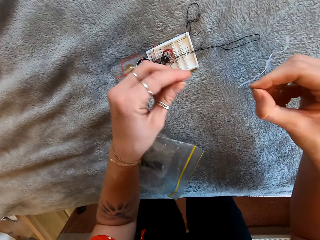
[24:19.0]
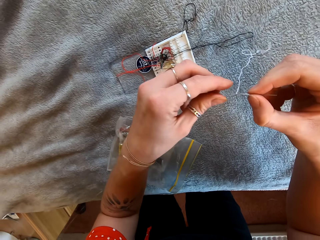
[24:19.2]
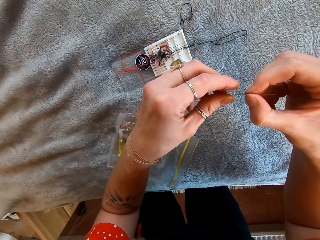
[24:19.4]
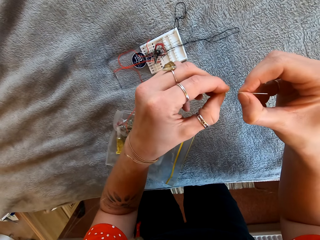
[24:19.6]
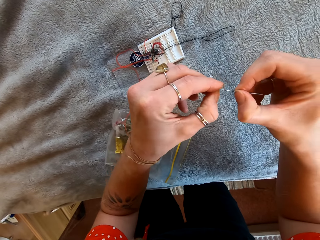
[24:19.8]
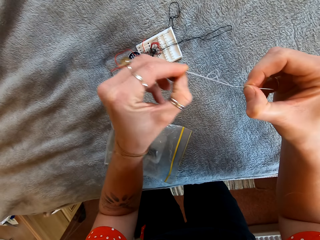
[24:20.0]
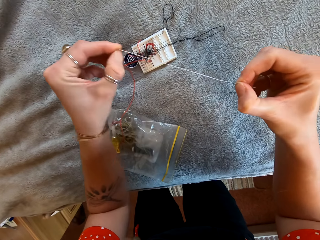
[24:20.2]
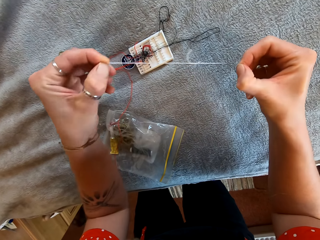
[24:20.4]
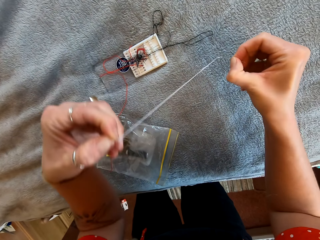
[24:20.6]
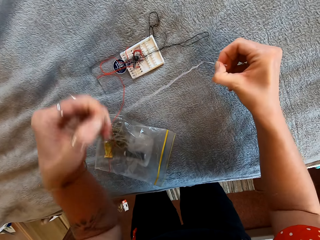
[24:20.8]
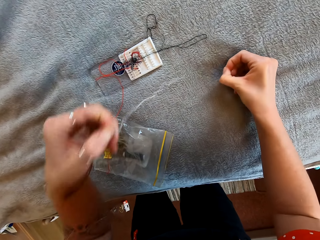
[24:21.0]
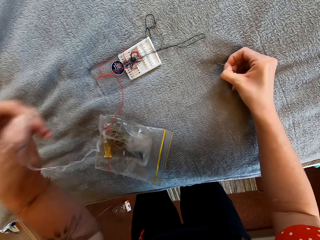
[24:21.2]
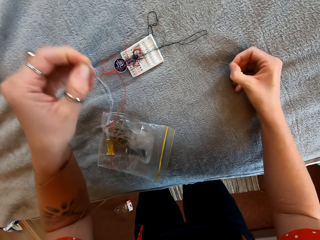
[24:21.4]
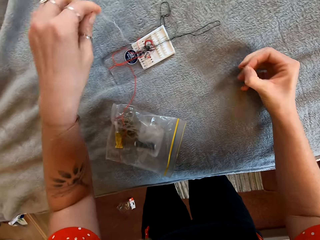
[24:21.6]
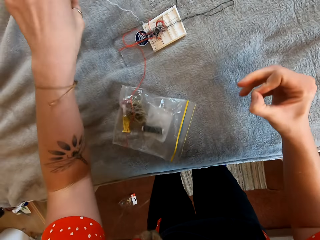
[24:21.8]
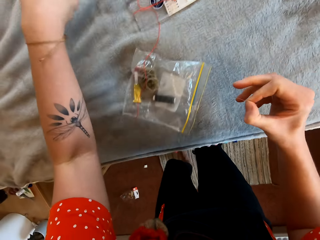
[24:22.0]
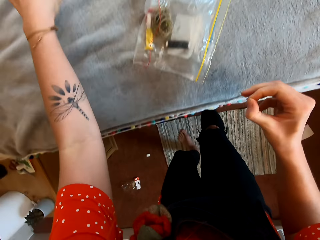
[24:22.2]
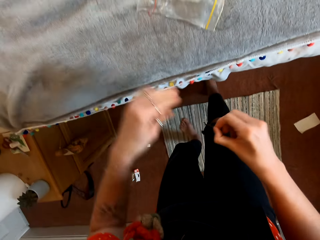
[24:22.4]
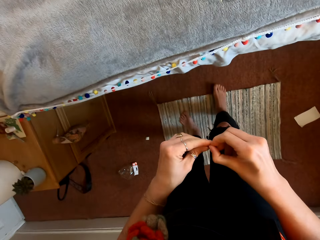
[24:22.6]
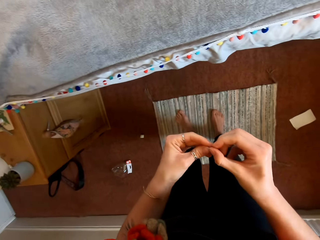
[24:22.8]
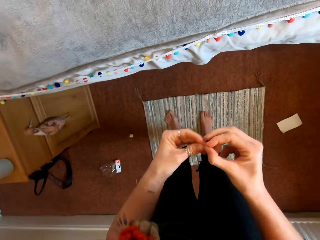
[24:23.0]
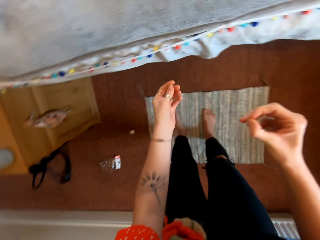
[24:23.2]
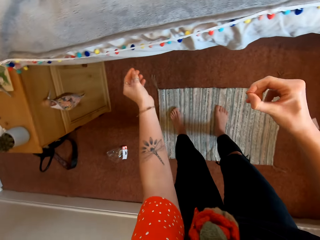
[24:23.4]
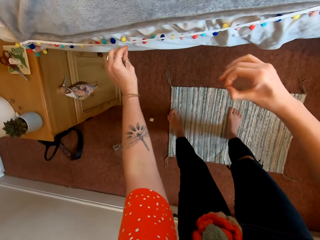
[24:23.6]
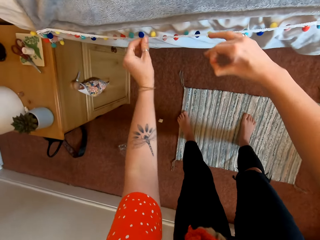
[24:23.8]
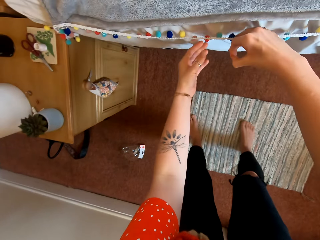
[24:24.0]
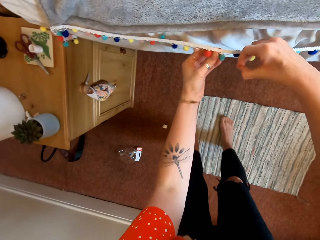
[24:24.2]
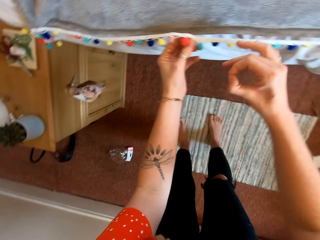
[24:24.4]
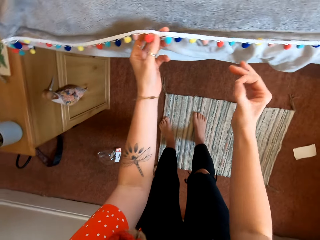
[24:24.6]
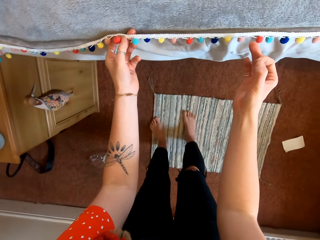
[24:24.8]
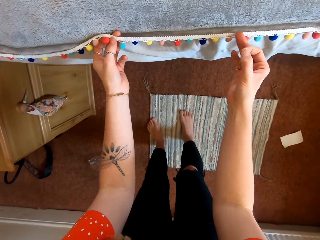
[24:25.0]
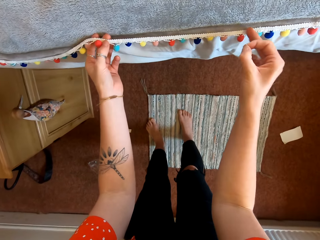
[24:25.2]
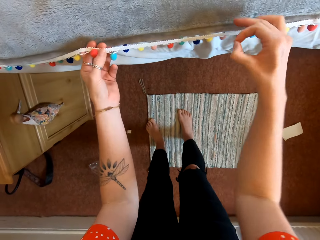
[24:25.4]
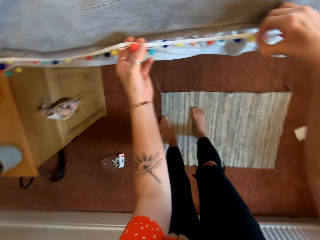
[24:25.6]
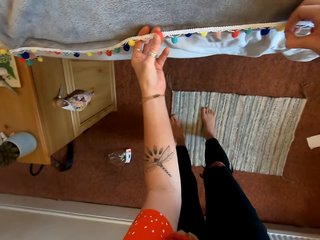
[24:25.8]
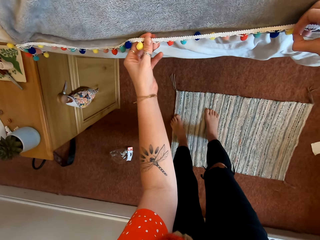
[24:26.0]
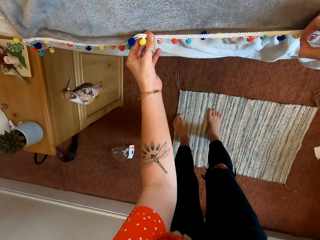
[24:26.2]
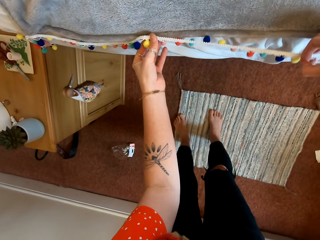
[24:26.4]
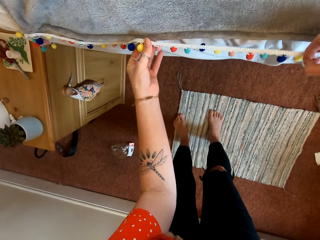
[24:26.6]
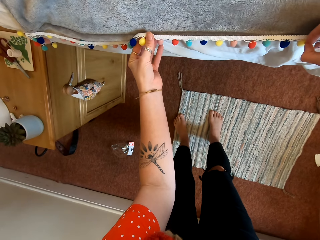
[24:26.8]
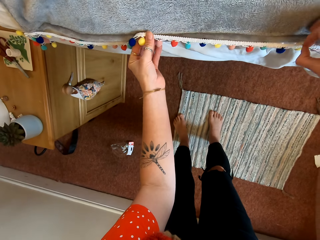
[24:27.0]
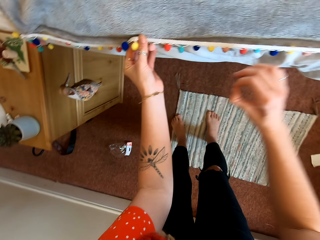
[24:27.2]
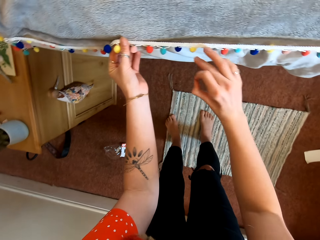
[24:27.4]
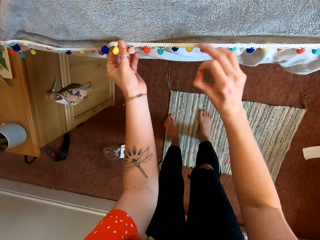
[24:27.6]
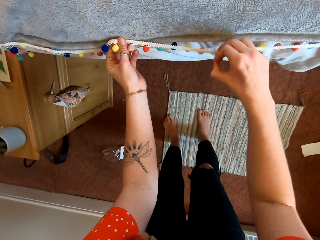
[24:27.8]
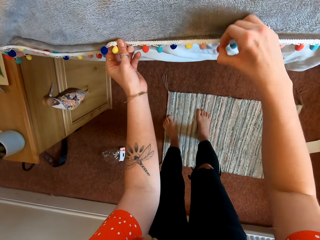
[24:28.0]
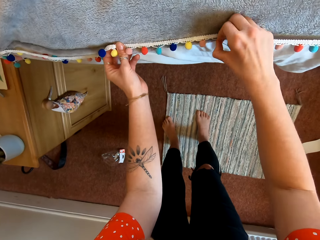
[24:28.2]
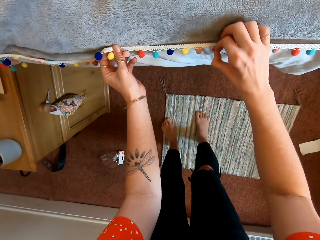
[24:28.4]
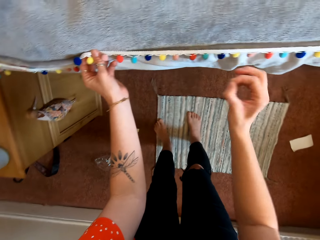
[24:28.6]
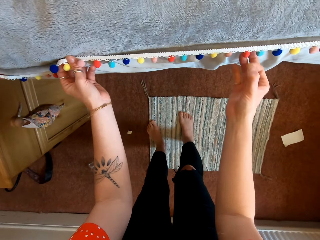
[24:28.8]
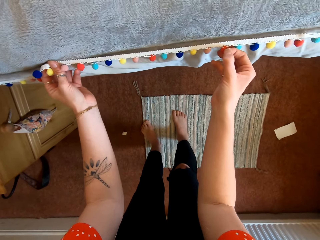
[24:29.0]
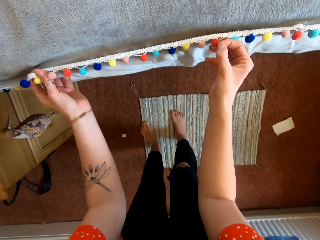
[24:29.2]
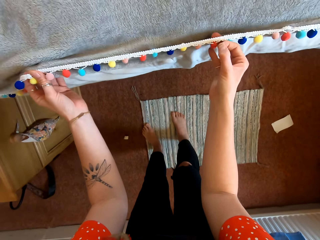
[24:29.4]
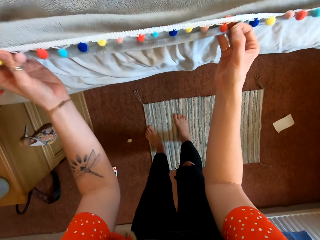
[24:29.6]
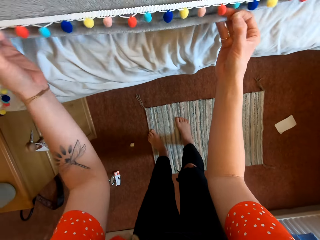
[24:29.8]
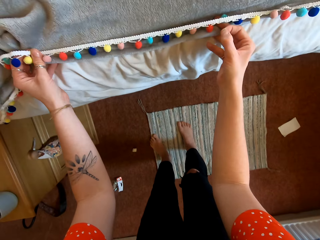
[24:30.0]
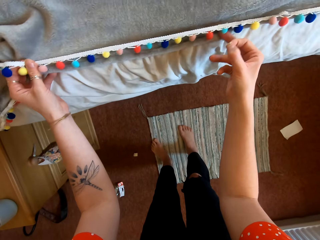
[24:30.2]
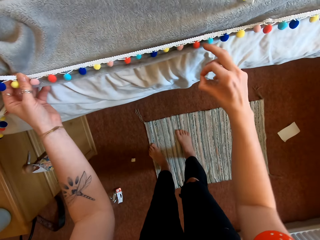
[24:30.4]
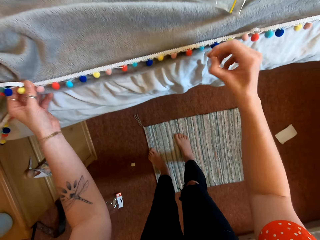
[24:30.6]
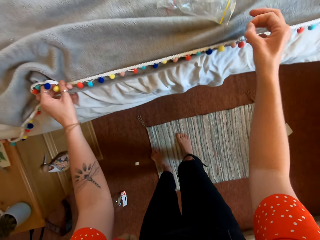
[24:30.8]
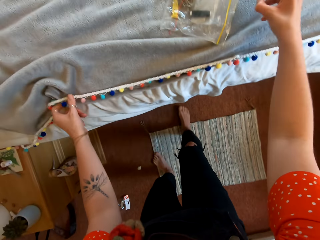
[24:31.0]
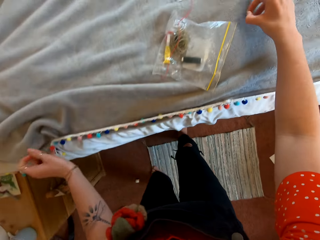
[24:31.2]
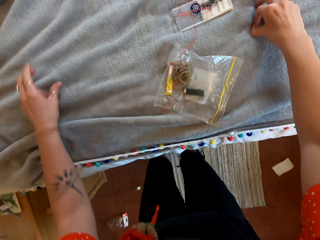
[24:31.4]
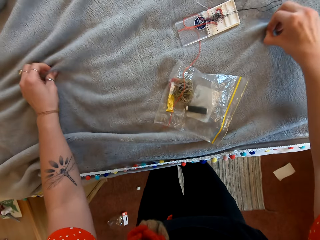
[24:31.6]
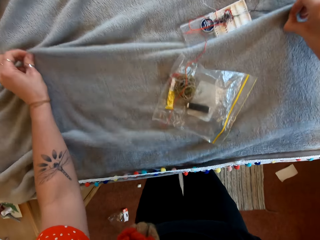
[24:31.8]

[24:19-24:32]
The camera wearer removes the thread from the needle. They drop the thread on the bed. They align the edge of the bedsheet.

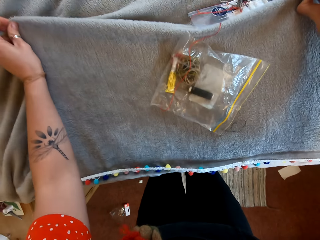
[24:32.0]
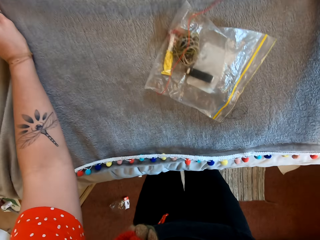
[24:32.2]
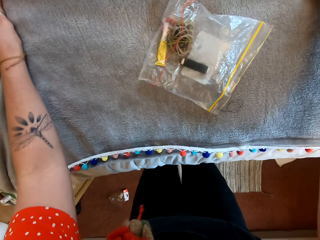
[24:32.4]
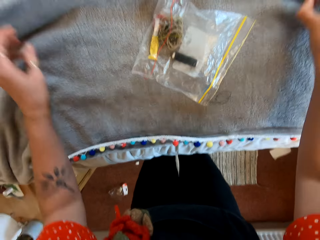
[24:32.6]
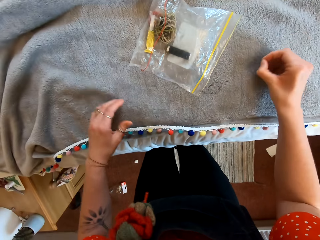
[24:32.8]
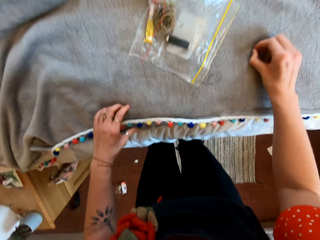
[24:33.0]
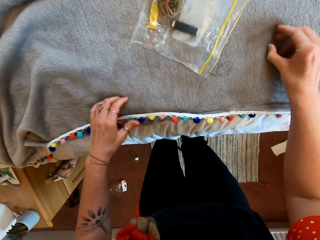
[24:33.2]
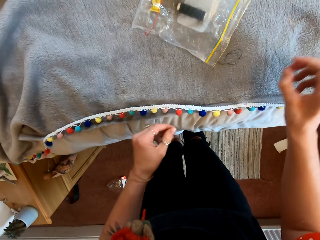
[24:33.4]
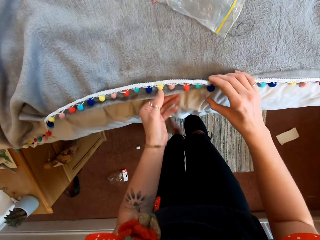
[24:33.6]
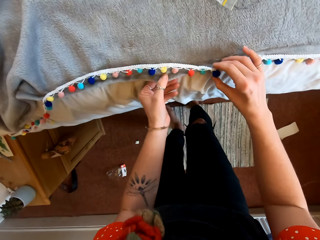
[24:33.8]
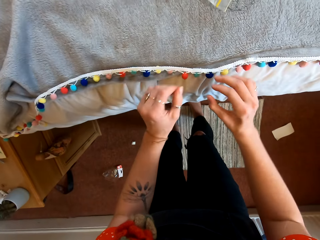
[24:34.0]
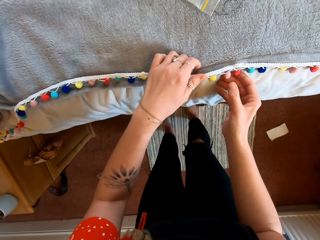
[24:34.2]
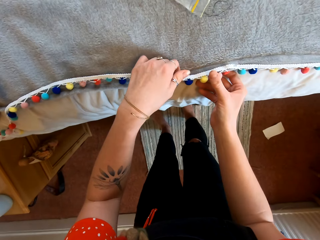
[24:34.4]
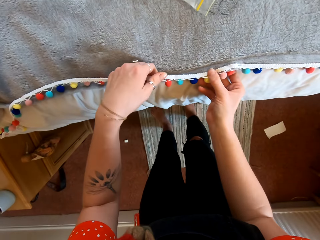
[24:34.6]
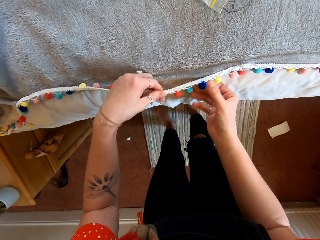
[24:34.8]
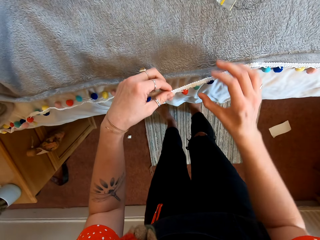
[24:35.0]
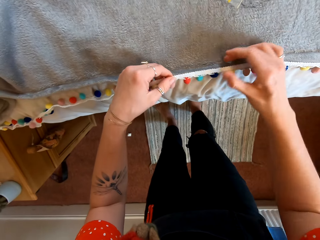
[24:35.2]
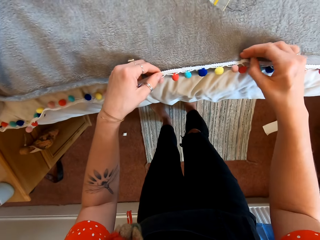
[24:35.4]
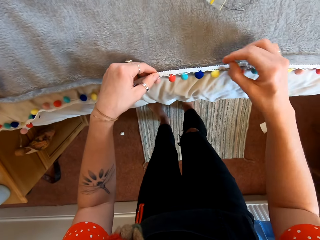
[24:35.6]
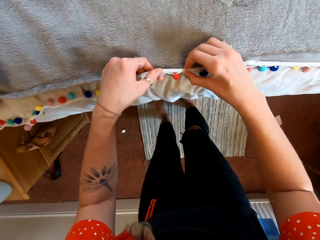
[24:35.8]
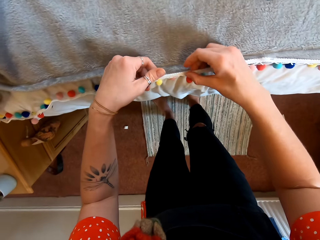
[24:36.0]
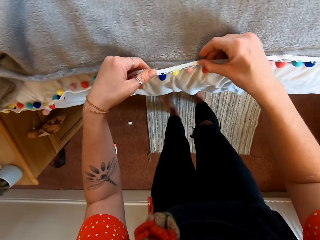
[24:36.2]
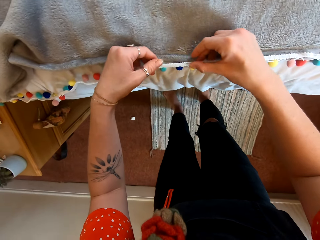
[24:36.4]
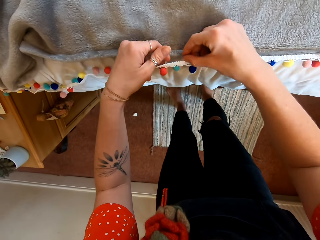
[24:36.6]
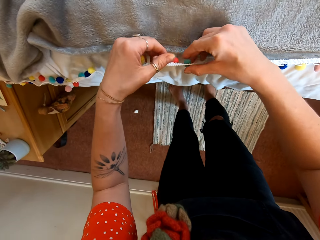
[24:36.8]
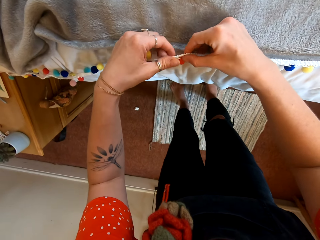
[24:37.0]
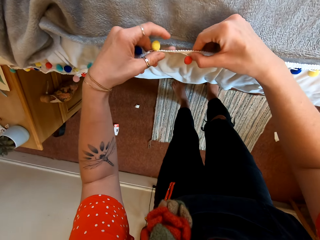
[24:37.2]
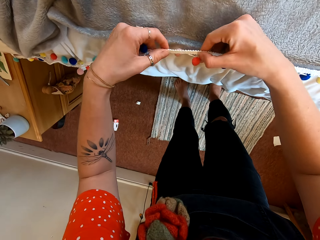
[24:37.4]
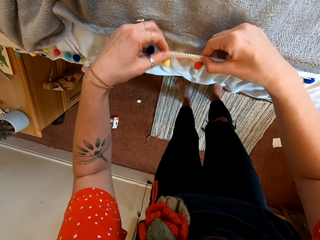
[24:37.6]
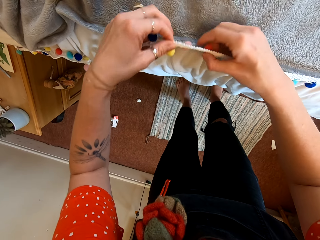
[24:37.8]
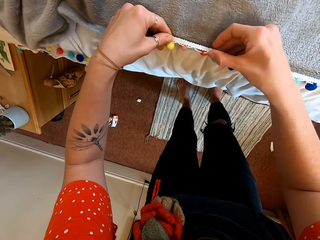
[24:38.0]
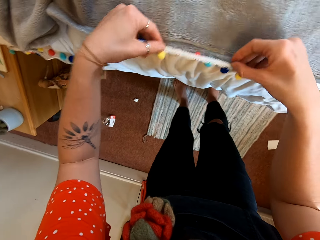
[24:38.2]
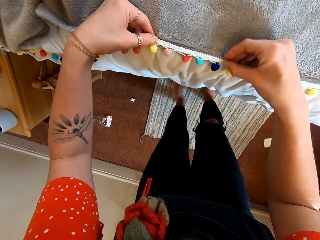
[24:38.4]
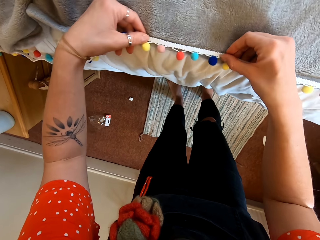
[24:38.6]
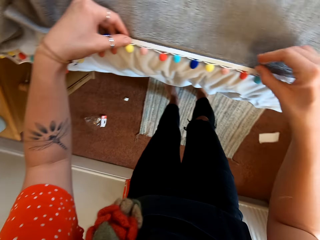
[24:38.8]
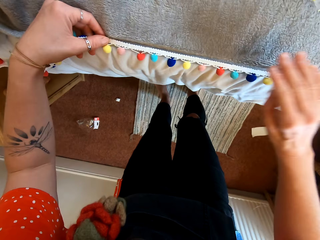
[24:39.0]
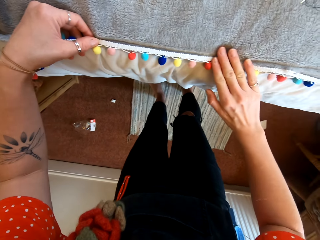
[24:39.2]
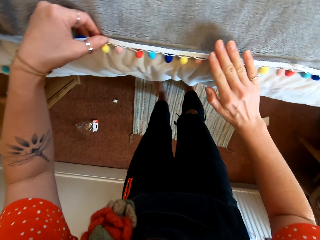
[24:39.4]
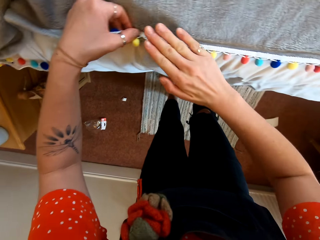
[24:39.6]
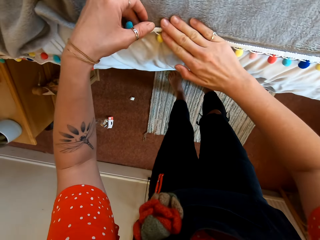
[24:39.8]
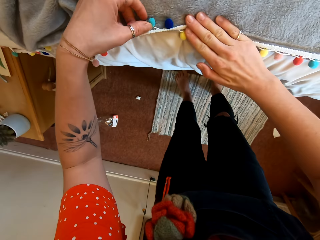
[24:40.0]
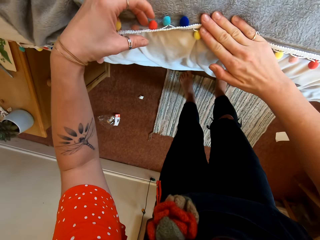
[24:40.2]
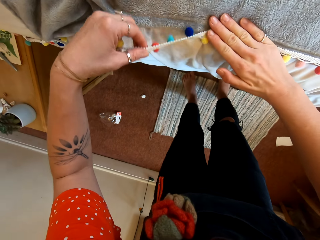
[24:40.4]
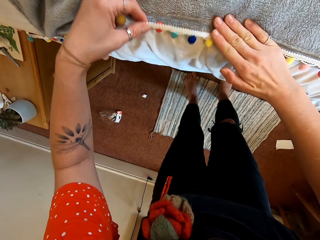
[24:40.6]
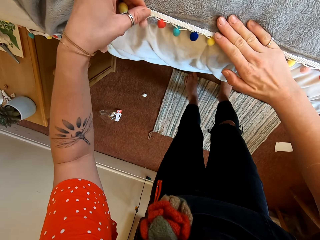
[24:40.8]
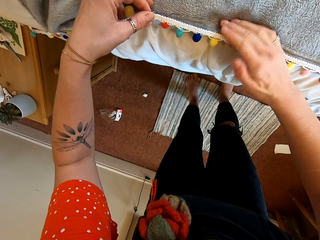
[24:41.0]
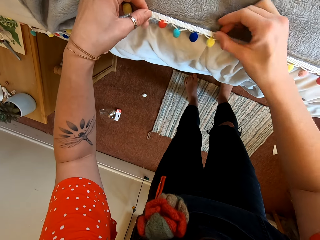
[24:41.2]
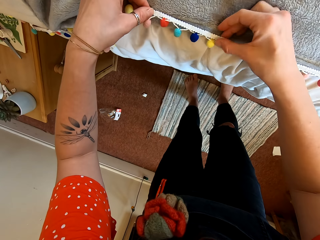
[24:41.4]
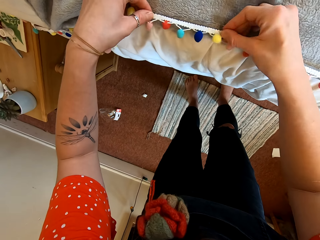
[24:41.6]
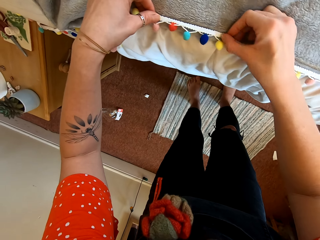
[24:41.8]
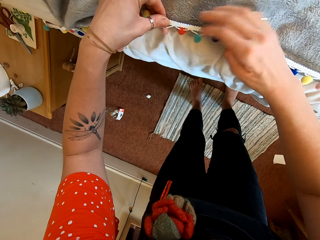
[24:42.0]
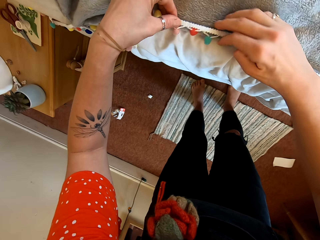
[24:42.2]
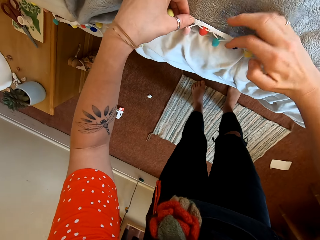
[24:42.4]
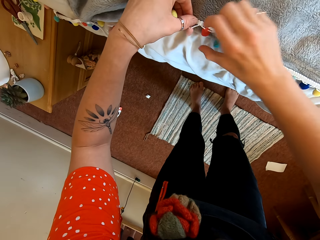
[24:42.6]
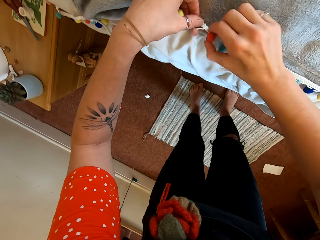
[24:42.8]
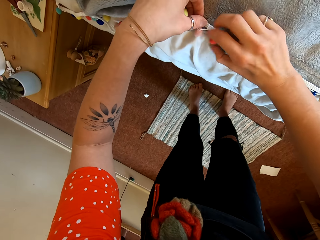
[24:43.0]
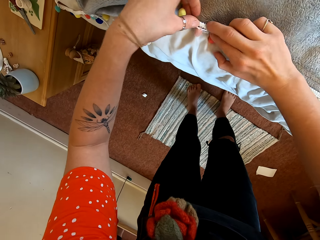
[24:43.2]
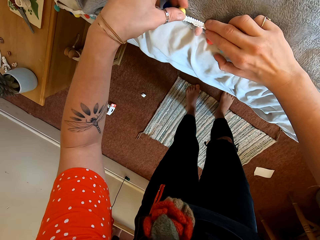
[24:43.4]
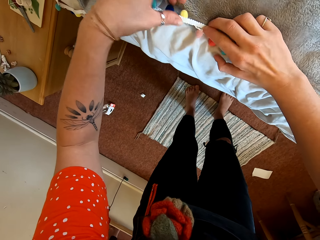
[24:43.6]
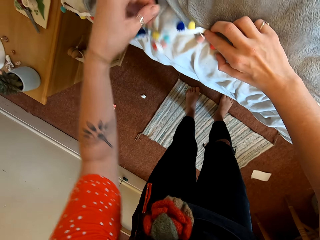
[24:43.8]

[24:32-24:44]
The camera wearer stretches the bedsheet. They put the needle on the bed. They align the edge of the bedsheet.
